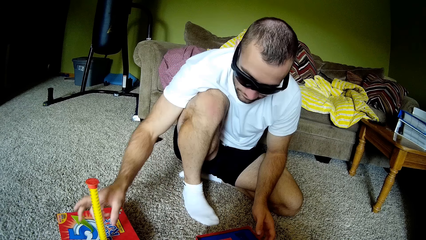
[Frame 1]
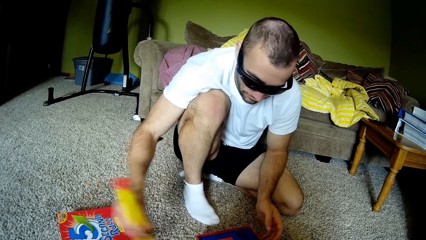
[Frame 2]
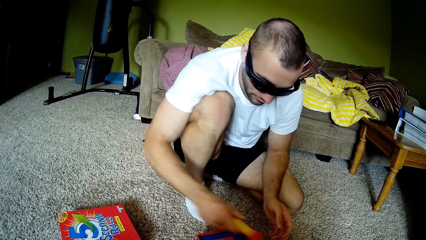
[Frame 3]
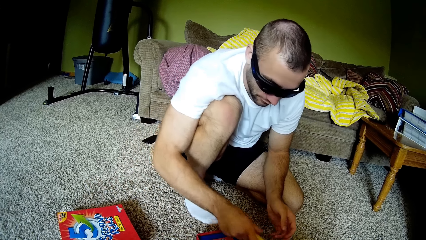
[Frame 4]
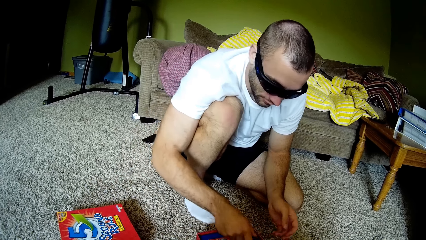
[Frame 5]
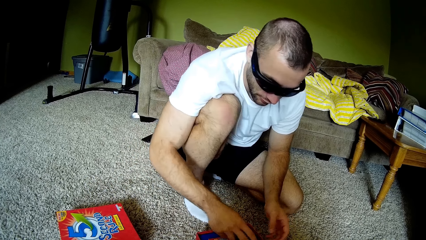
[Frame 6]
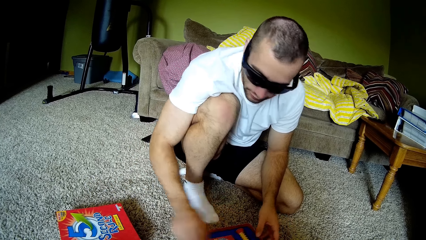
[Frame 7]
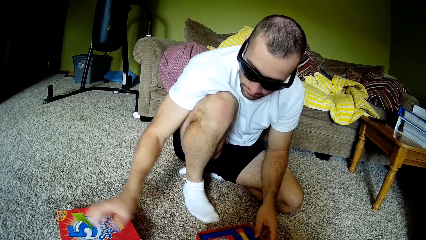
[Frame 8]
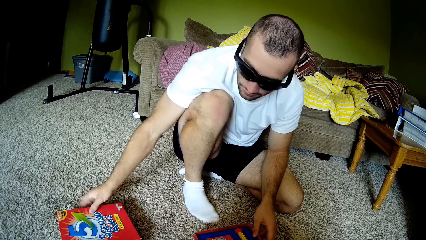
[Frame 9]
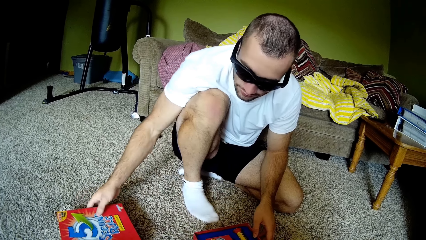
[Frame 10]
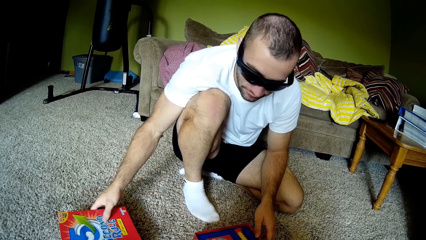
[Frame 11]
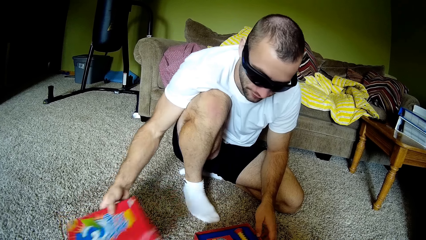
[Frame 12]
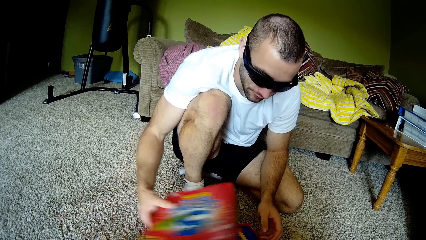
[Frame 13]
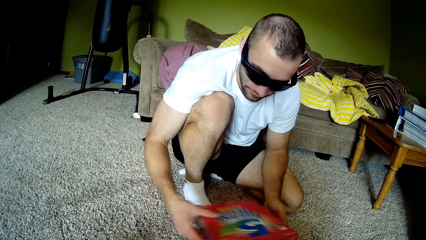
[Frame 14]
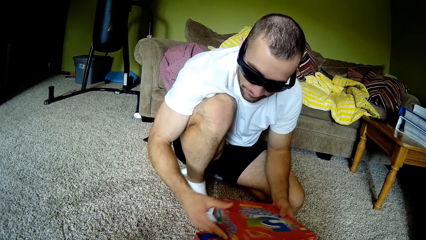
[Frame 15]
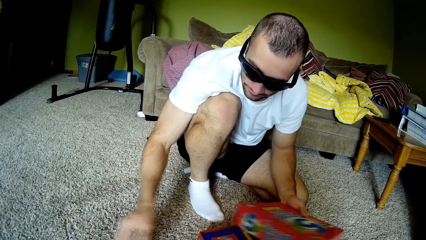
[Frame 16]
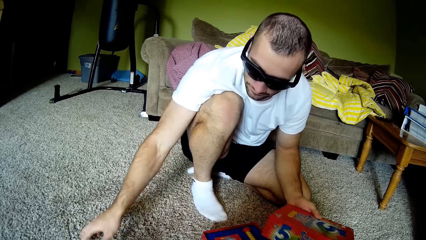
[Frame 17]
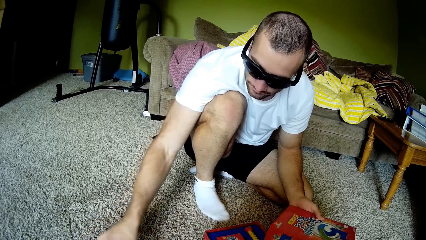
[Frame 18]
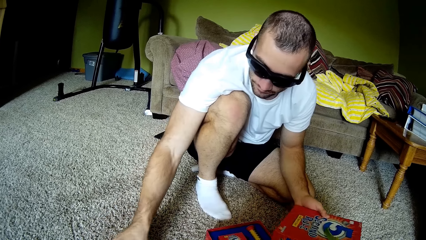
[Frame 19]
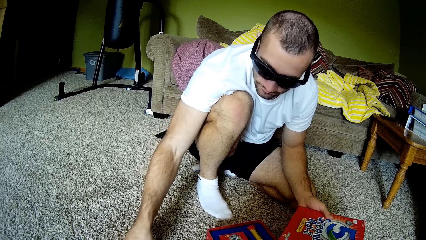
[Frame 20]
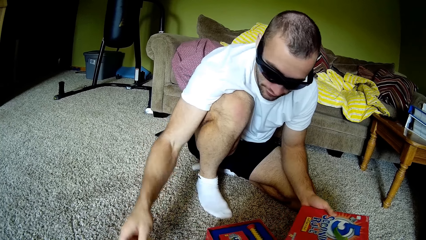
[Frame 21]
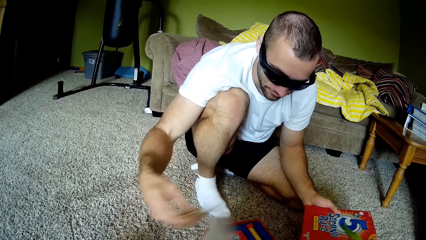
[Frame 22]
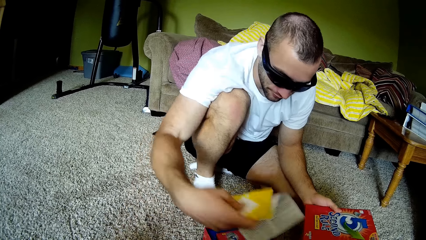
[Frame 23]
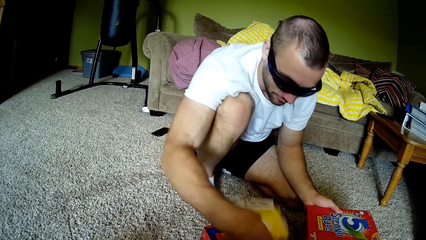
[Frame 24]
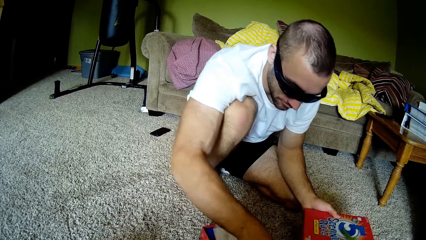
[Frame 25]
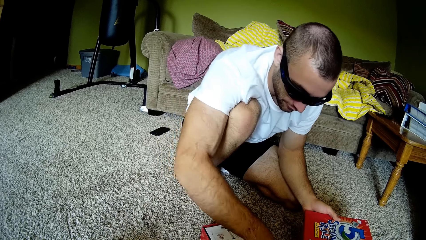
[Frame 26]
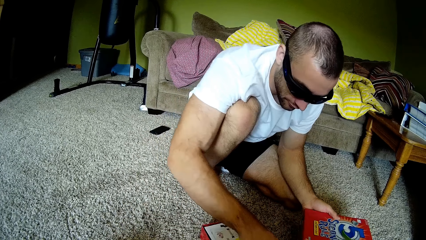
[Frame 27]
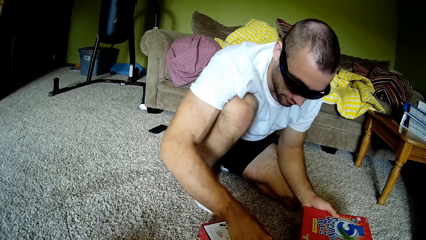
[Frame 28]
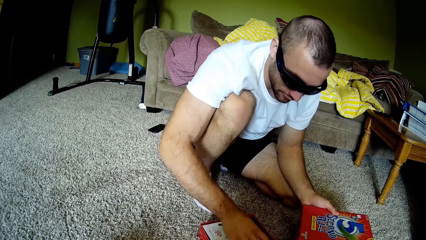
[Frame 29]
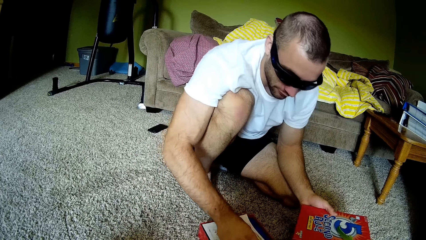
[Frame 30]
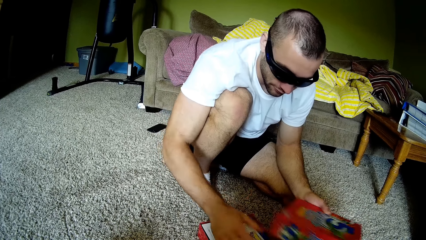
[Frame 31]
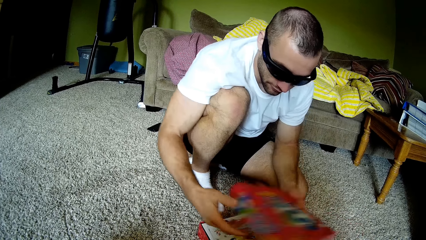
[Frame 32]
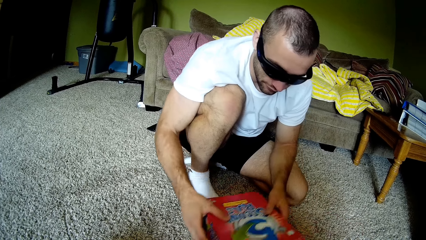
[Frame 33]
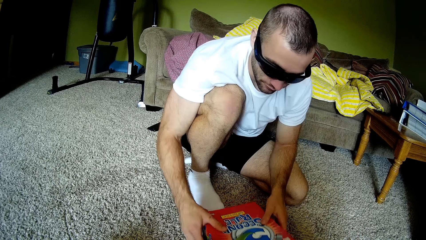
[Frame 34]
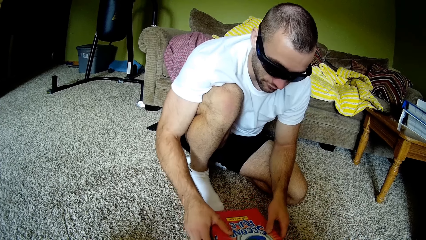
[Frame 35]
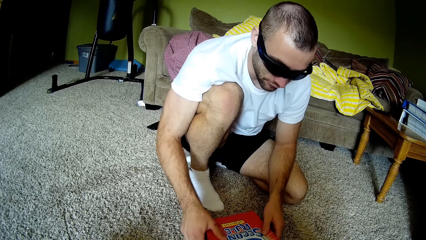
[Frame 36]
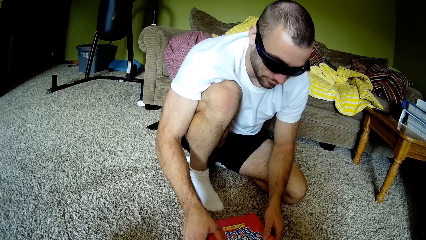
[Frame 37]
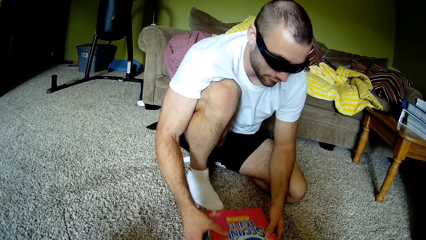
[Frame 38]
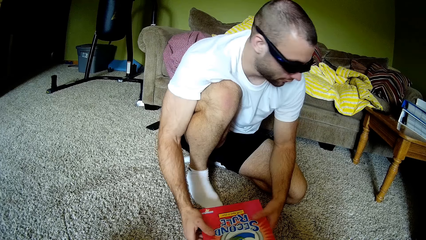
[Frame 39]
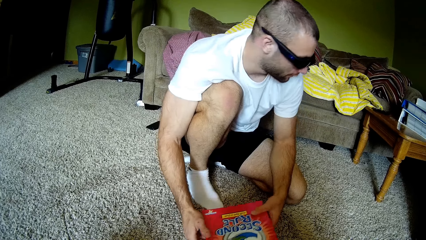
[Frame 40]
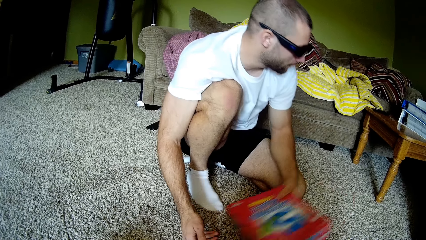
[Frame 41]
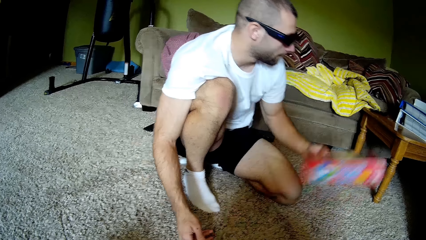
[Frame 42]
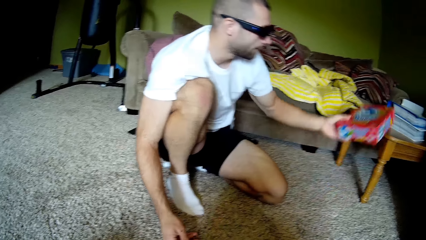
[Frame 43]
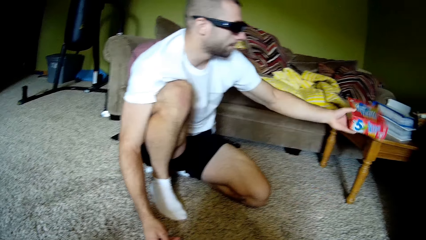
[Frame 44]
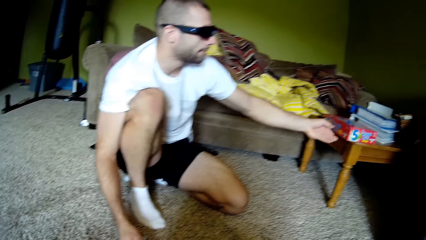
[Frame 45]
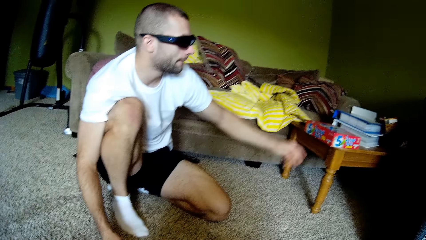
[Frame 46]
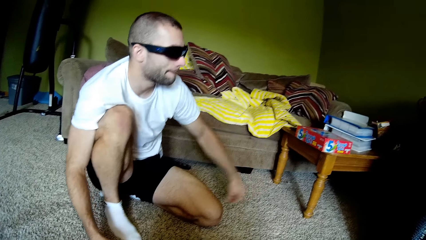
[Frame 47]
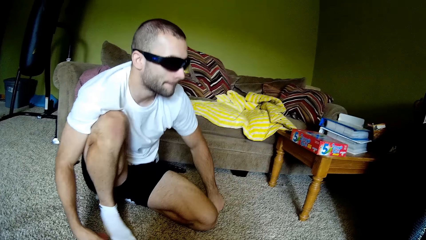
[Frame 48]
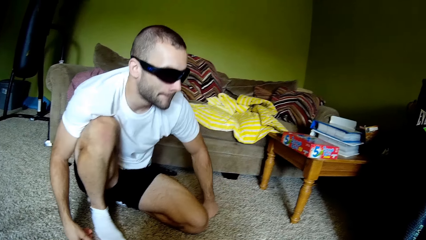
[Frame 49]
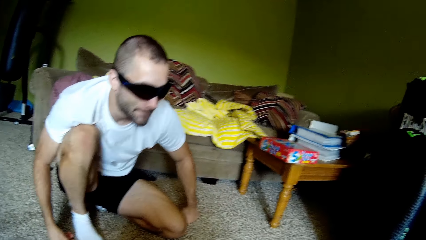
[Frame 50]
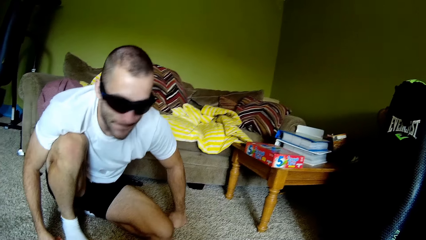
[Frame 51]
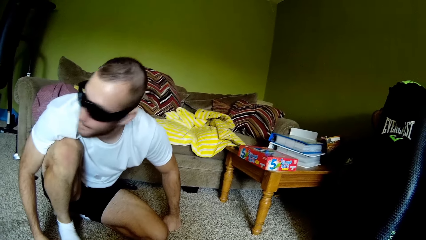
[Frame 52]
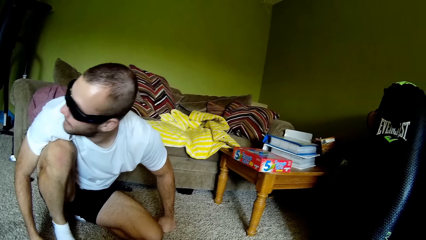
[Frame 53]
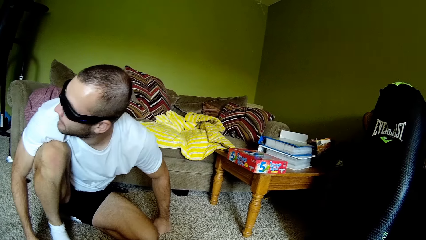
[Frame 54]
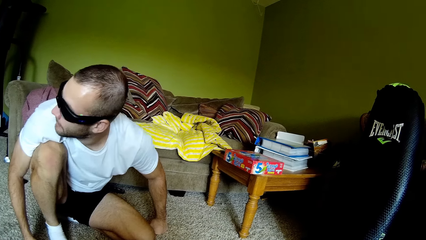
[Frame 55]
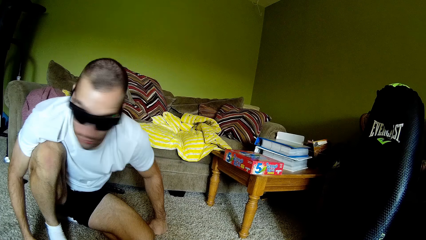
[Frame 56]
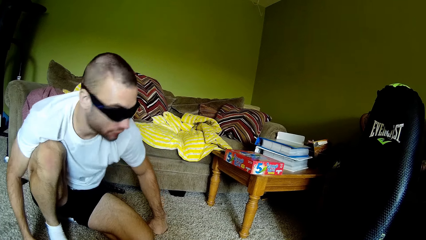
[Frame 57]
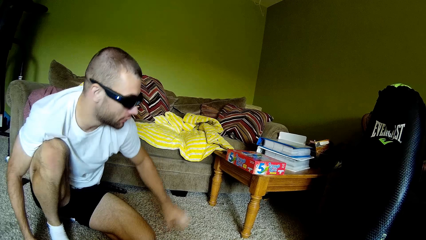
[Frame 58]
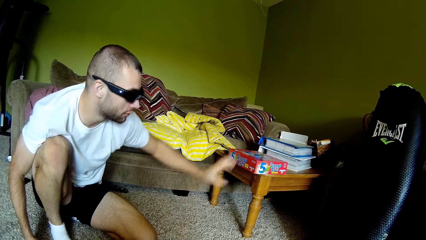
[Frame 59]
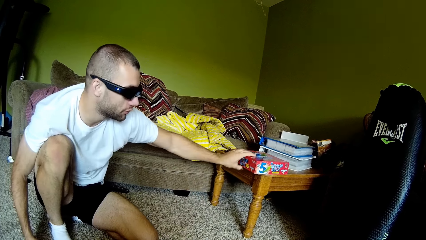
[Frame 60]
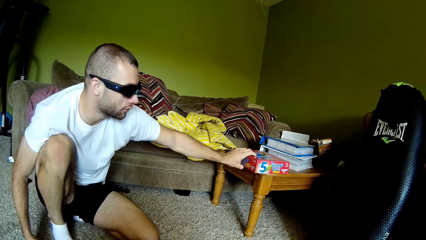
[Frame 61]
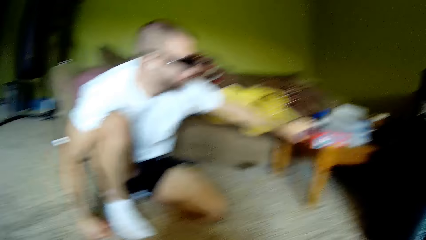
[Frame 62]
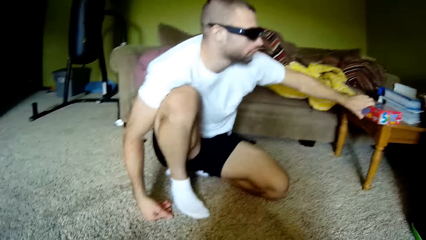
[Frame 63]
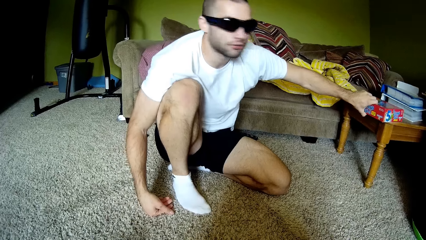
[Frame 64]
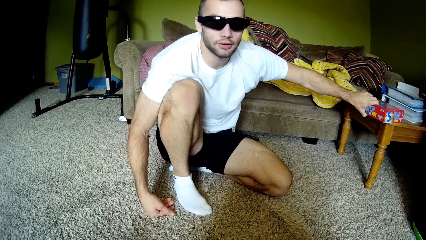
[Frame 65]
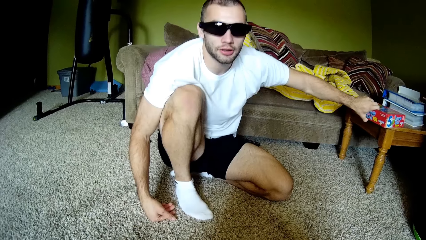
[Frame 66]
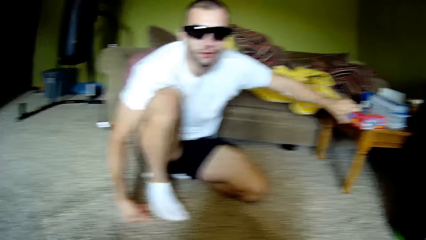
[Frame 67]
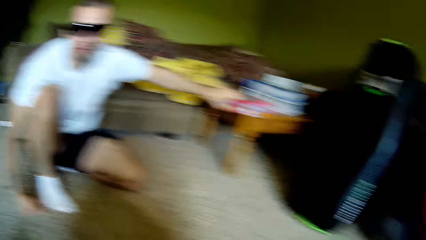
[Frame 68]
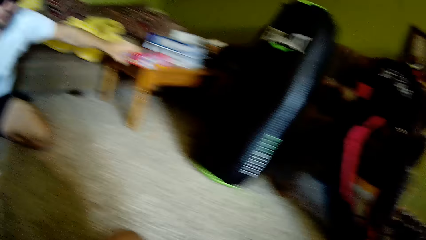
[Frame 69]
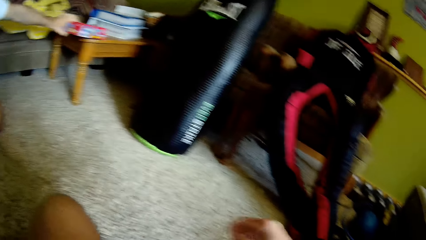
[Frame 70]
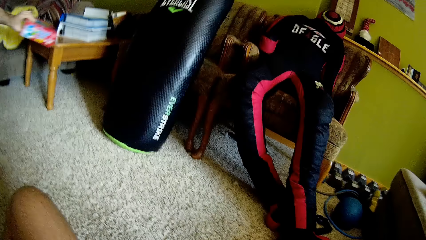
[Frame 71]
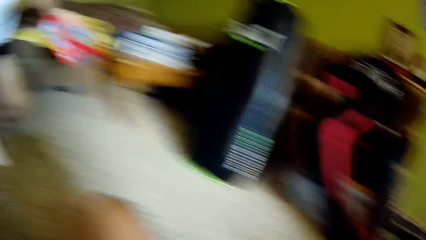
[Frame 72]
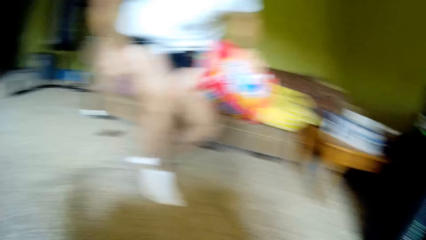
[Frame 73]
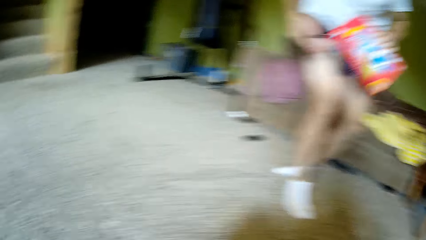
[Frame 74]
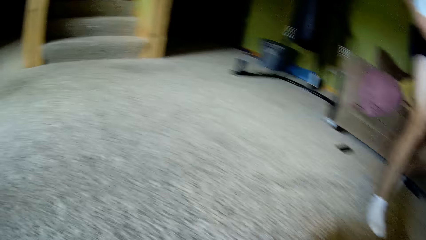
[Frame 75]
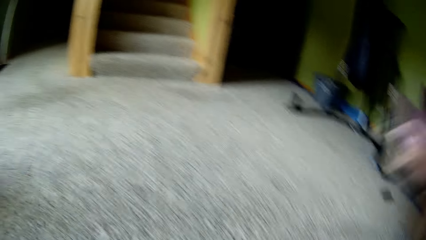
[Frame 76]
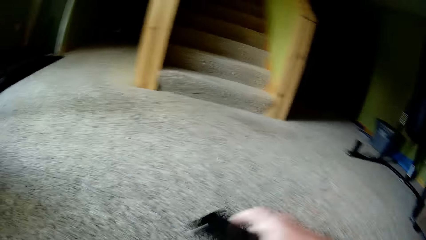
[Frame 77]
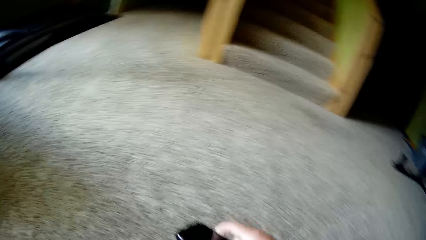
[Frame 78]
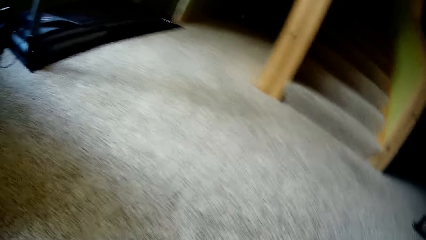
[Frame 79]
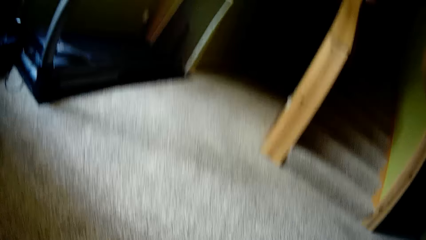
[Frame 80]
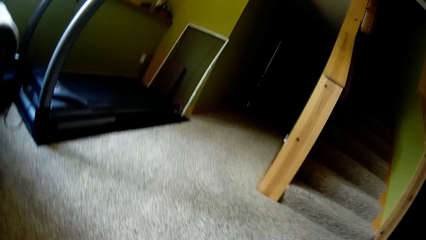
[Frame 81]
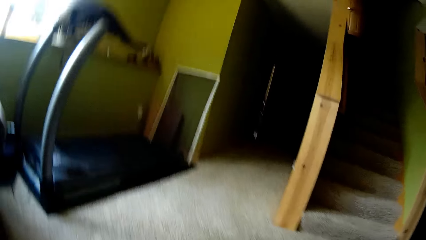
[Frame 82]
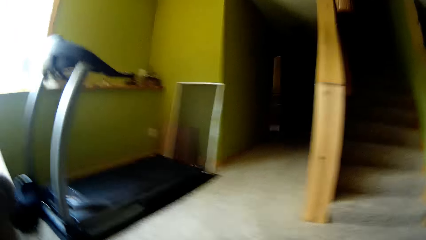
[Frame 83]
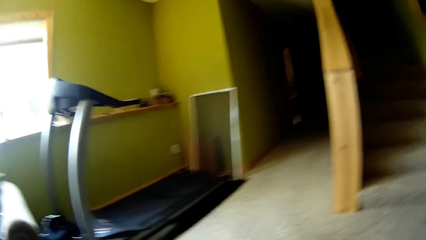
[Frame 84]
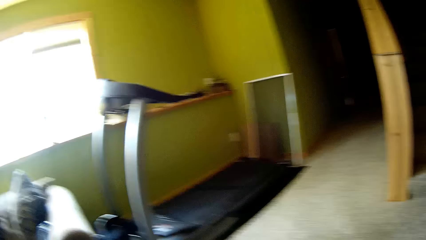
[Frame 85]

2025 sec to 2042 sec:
A man picks a Second Rule game timer off the game pack lid and places the game timer into a Second Rule game pack. He talks to the camera wearer. He picks the game pack lid or another part of the box off the floor and places the part in his left hand. He picks a game manual off the floor and places the game manual into the Second Rule game pack. He closes the Second Rule game pack with the pack lid, picks up the box, and places the Second Rule game pack on a stool or table. He looks to the left of the room and talks to the camera wearer. He holds the Second Rule game pack on the stool and talks to the camera wearer. The camera wearer looks around the room. The man picks up the Second Rule game pack from the stool and stands up. The camera wearer stands up.
